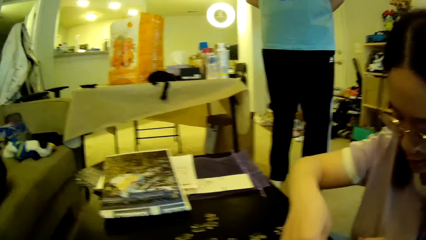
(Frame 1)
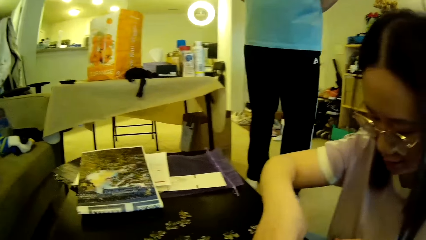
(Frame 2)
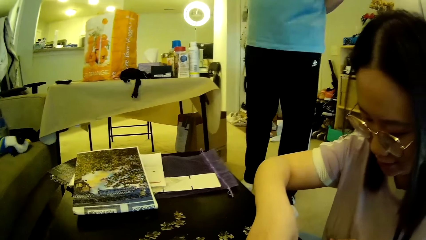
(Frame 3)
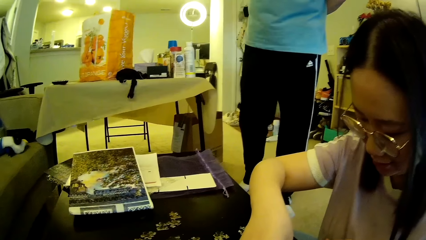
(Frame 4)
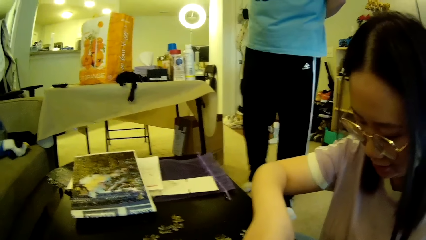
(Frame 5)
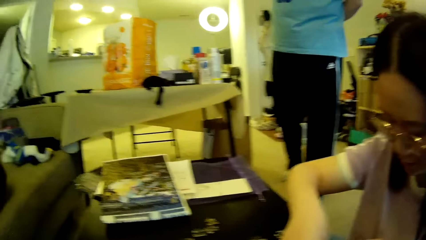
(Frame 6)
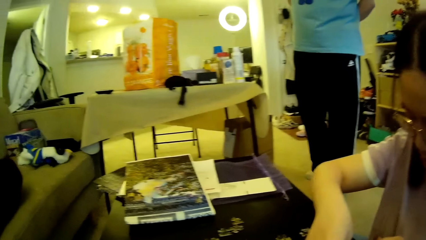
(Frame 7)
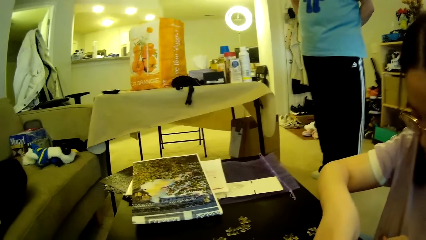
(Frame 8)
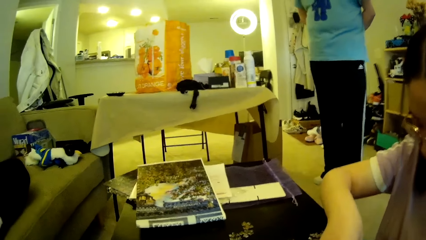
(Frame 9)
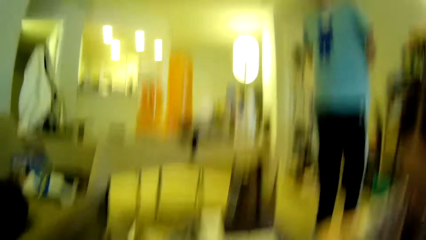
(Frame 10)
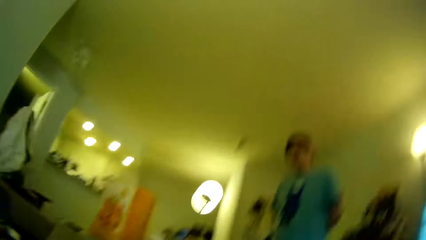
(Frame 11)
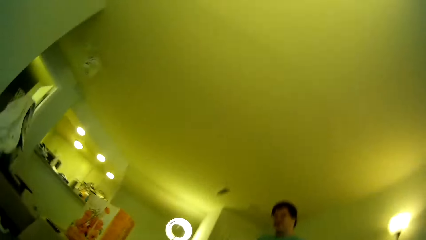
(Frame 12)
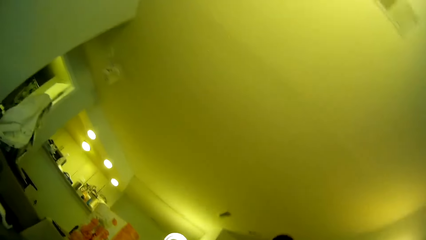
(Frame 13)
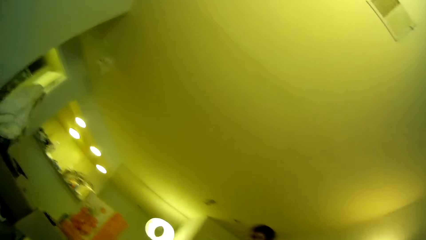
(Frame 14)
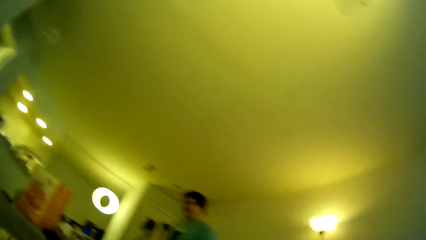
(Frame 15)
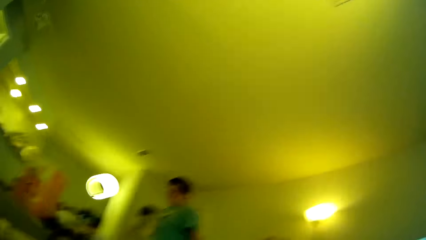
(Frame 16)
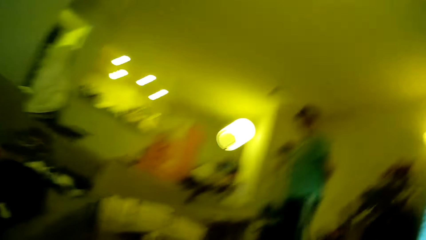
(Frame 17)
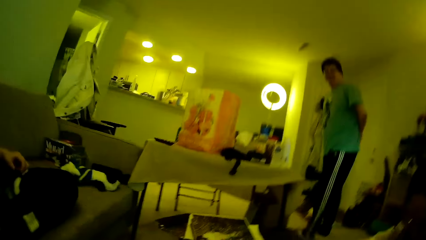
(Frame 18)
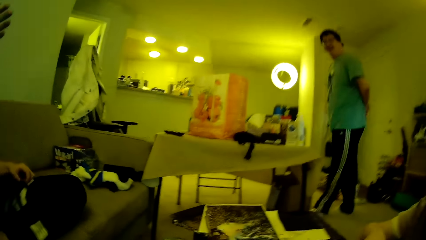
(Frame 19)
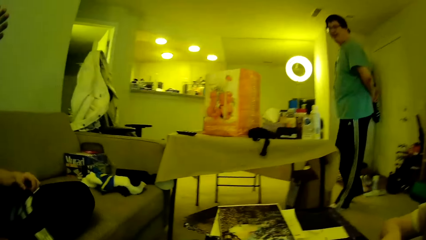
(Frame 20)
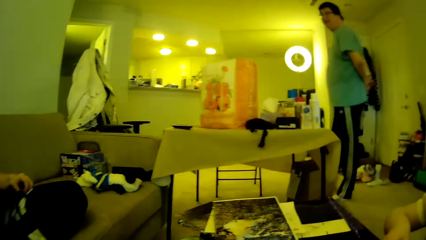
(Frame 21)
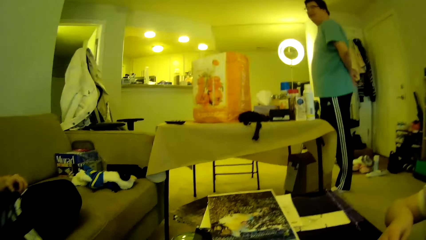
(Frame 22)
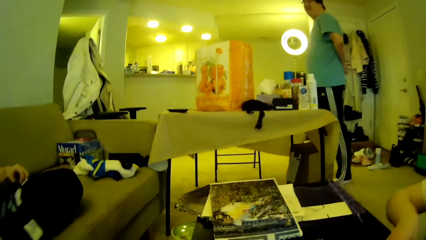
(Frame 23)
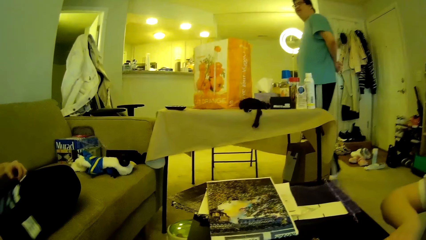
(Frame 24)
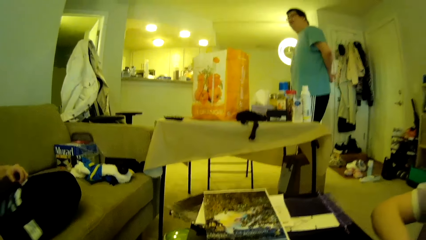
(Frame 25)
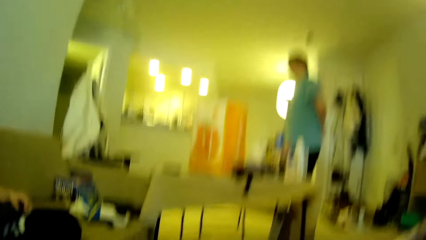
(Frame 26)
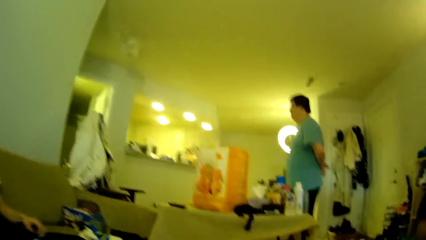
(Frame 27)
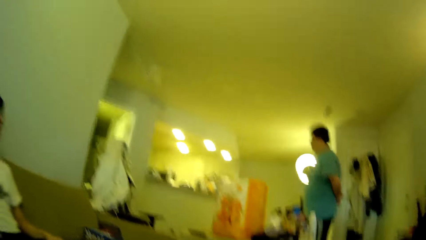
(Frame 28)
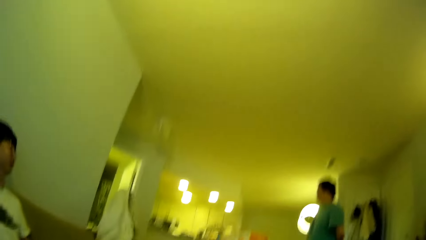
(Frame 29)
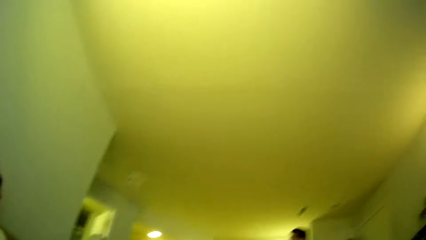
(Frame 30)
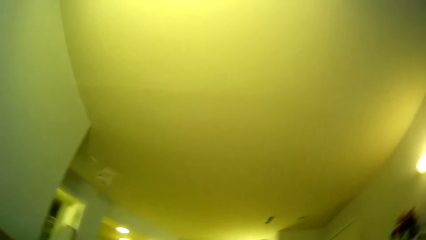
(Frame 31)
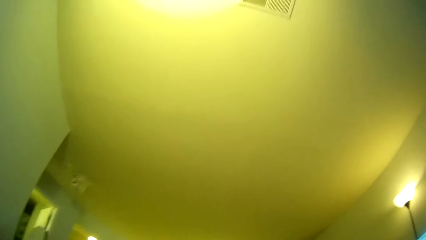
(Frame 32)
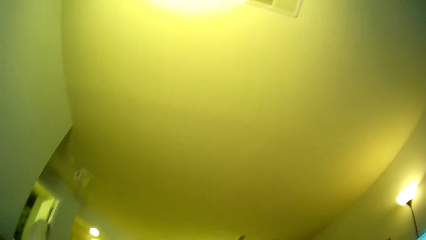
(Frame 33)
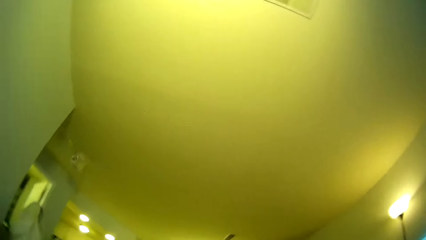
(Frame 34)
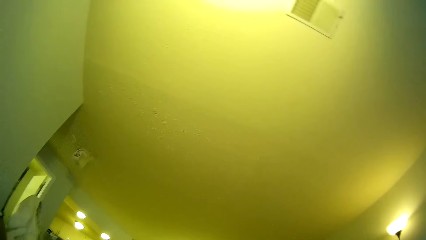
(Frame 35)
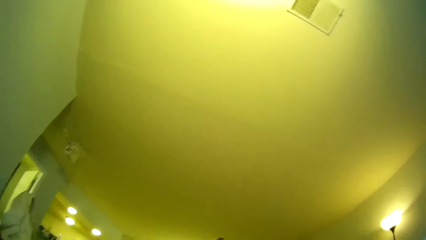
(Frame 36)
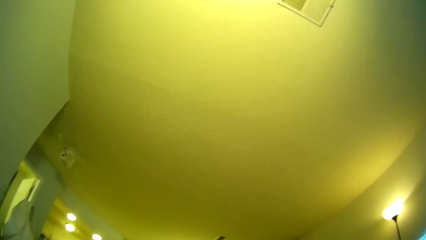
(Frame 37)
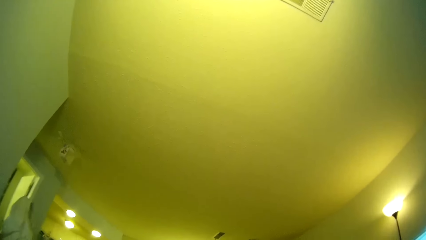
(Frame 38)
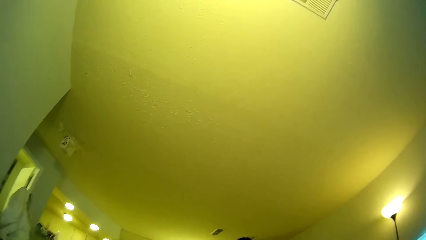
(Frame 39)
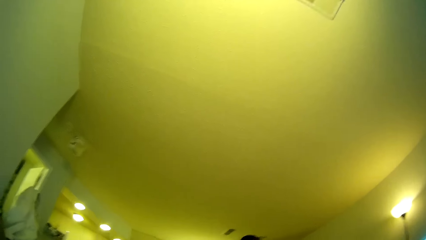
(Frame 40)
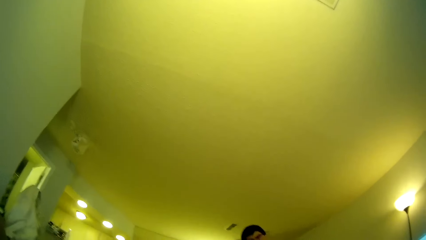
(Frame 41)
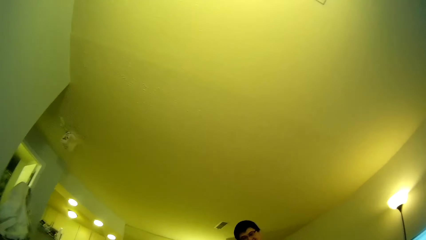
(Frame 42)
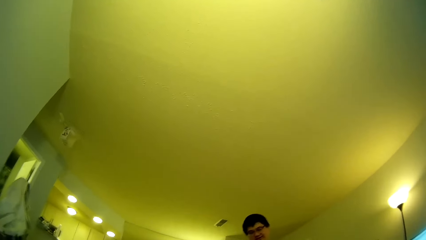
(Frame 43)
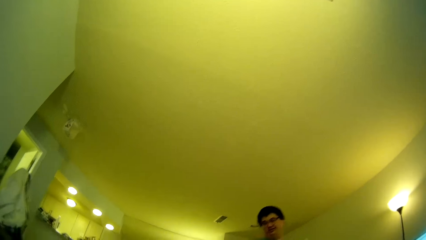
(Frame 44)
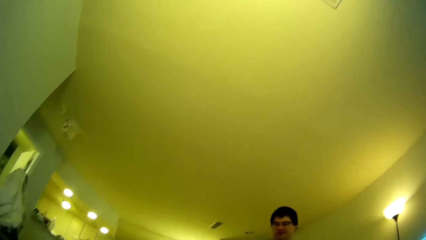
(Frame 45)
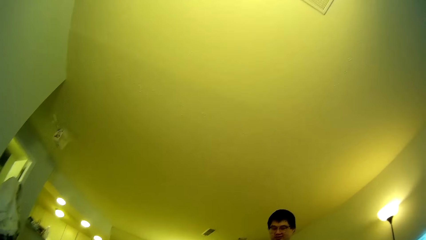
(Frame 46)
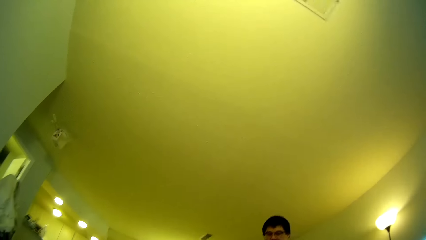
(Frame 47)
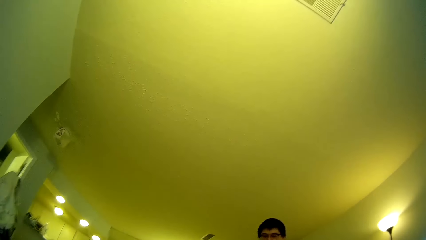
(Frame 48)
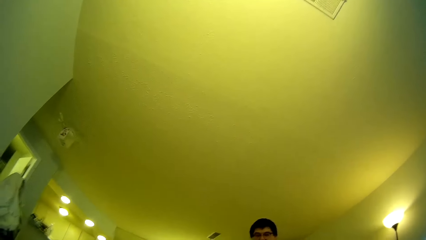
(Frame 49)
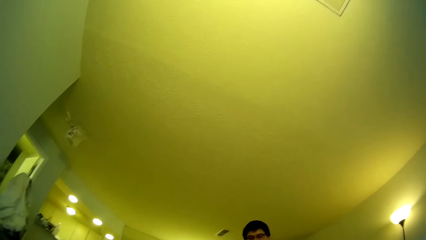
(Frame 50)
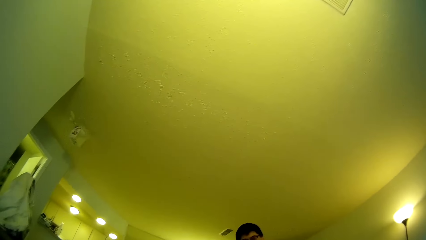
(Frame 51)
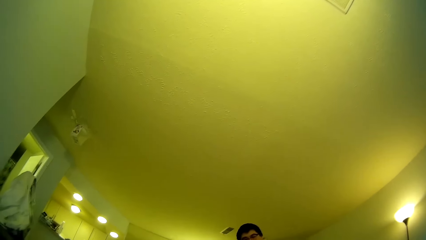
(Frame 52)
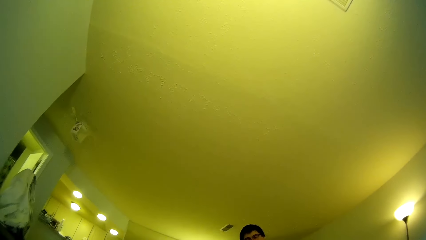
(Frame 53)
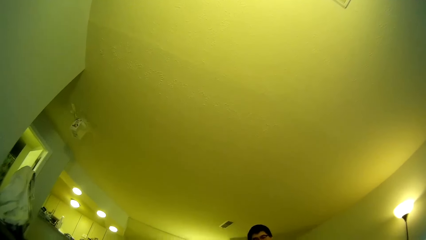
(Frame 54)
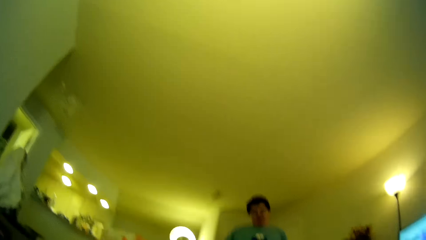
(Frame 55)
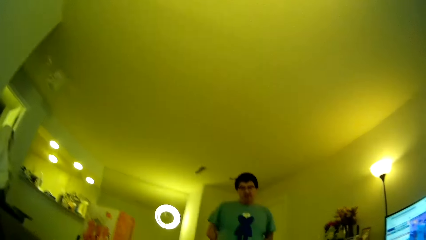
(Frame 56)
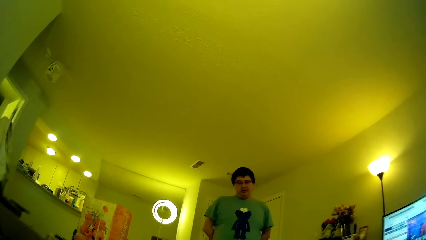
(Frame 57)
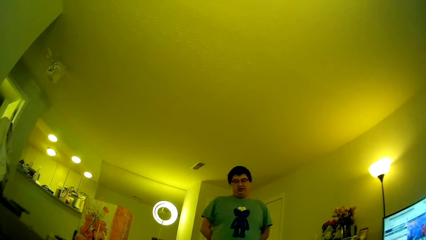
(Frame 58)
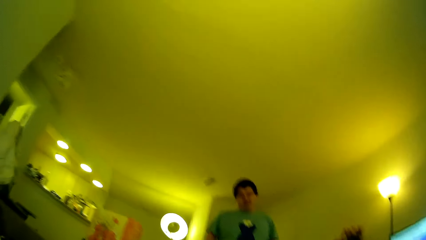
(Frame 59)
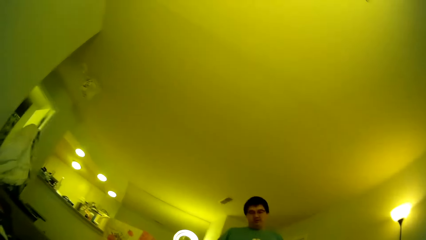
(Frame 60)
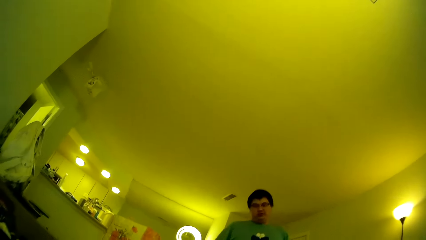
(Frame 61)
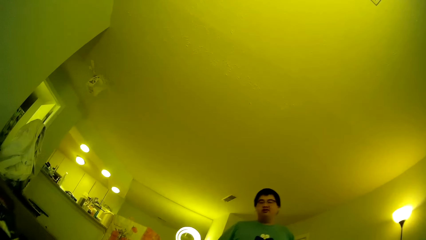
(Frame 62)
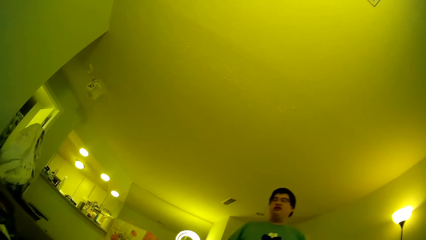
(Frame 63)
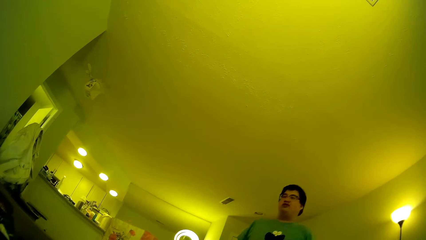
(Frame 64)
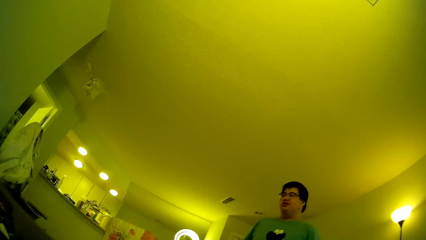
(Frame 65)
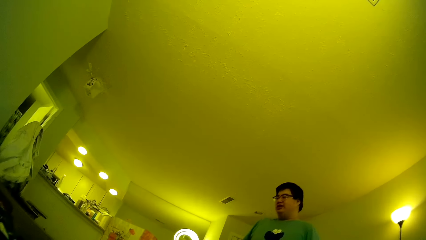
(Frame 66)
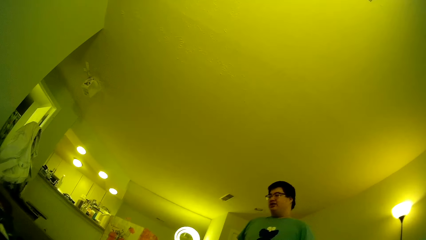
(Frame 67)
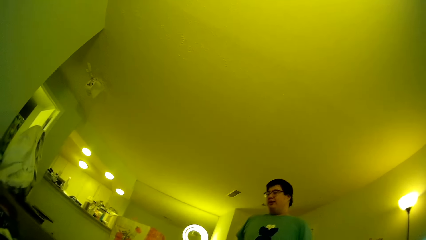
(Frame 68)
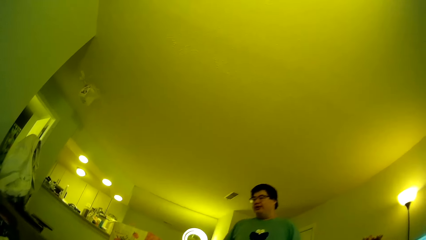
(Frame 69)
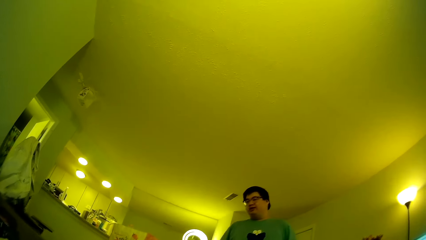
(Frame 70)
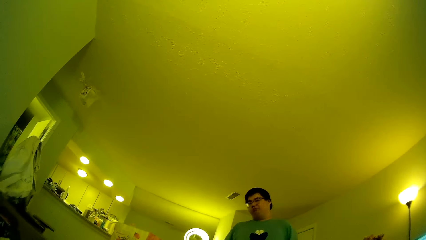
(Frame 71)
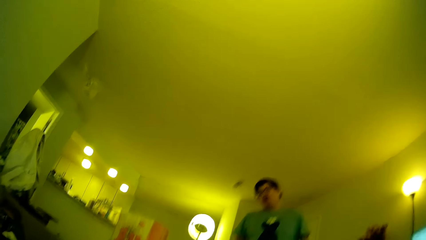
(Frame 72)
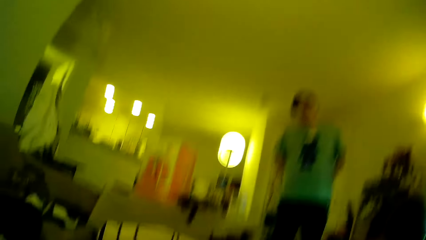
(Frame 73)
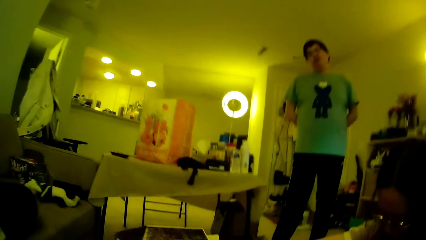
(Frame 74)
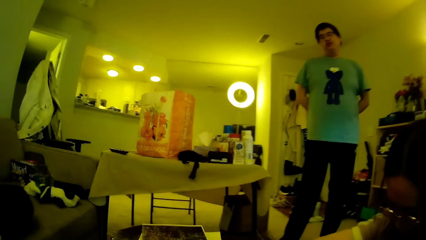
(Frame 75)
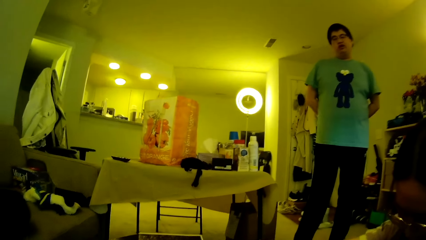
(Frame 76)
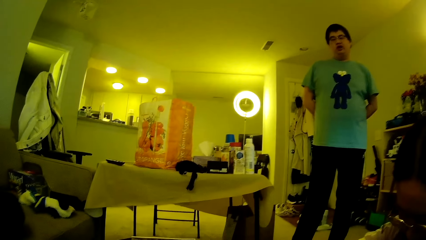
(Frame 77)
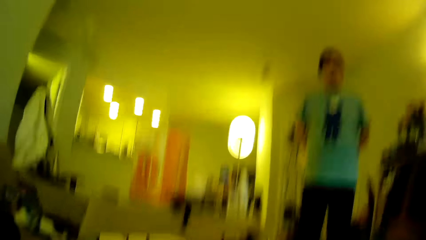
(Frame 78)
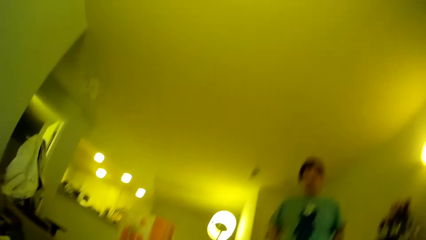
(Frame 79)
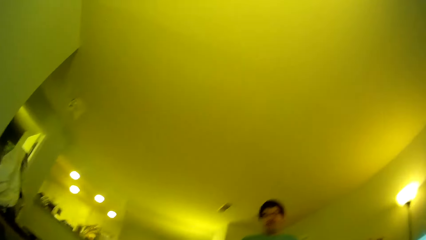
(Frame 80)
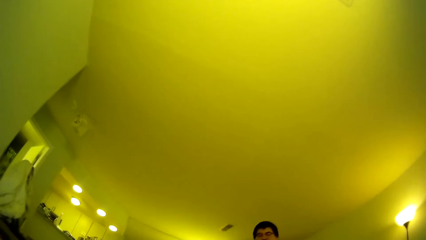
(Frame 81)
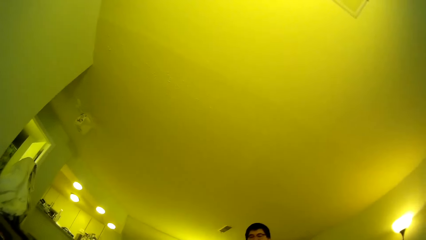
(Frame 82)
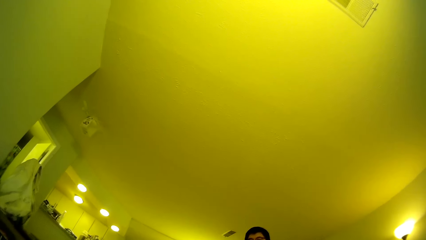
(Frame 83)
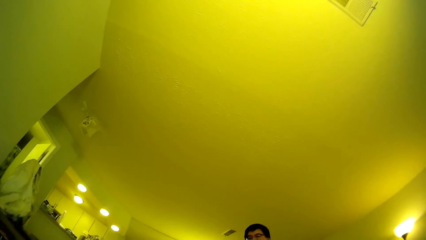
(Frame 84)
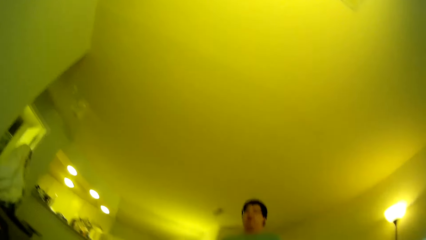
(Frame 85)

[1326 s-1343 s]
The camera wearer looks around. A man steps forward. The camera wearer looks around in the house. The man steps forward. The camera wearer looks around.
